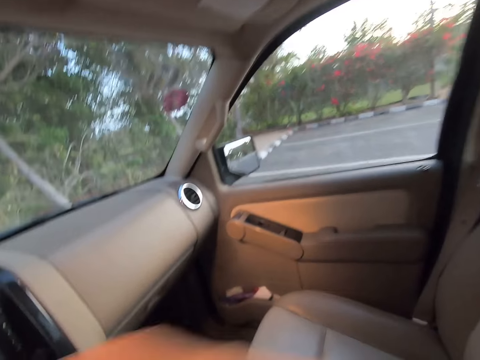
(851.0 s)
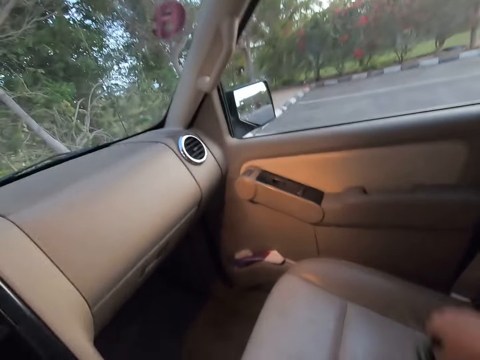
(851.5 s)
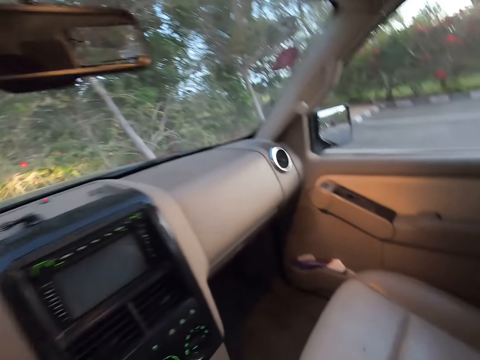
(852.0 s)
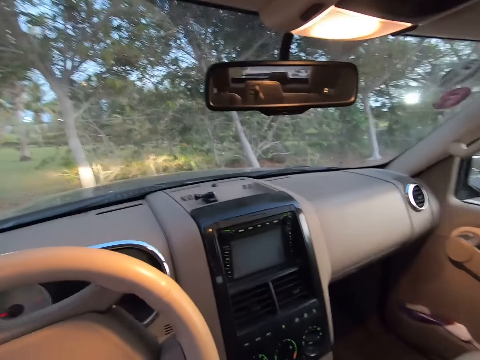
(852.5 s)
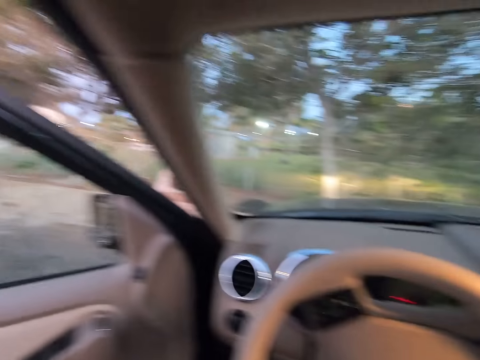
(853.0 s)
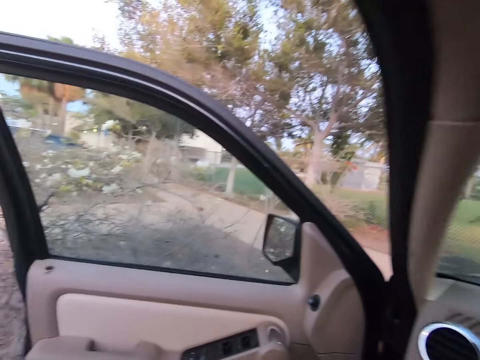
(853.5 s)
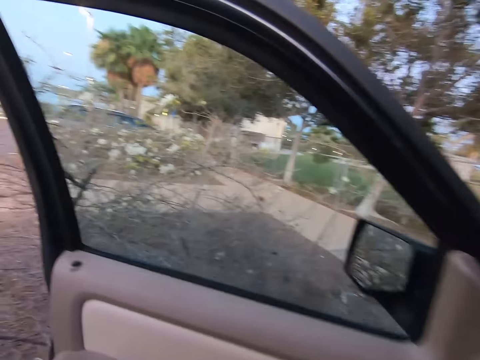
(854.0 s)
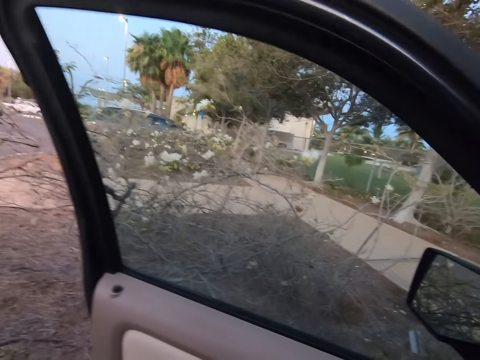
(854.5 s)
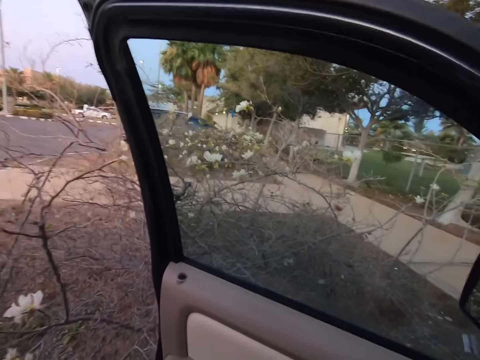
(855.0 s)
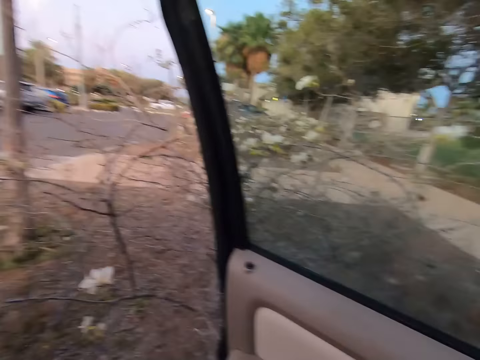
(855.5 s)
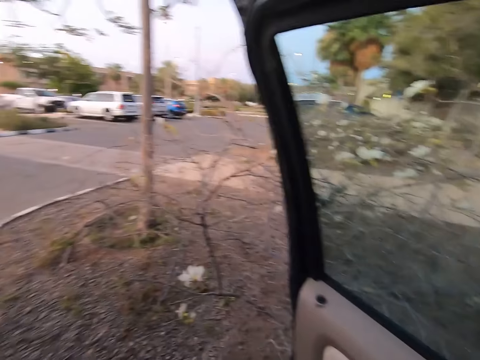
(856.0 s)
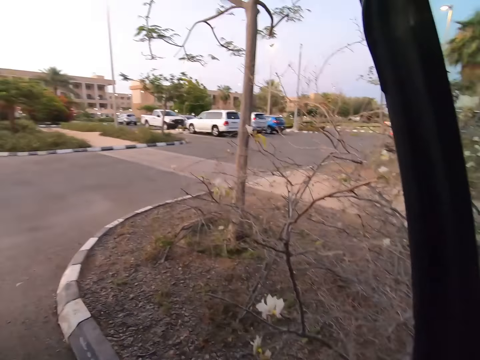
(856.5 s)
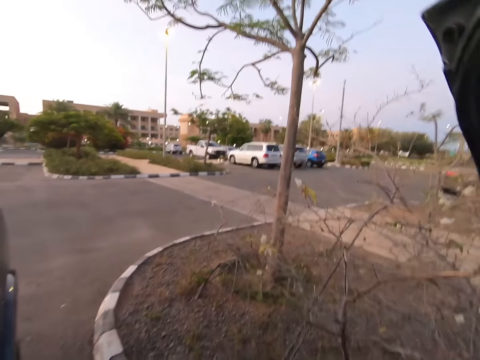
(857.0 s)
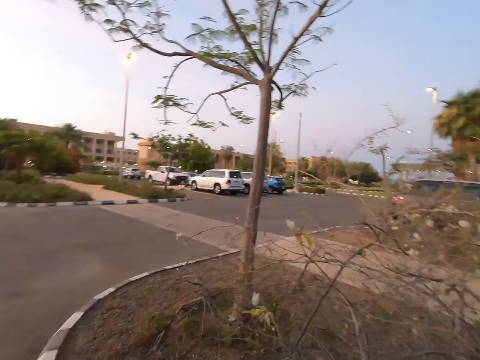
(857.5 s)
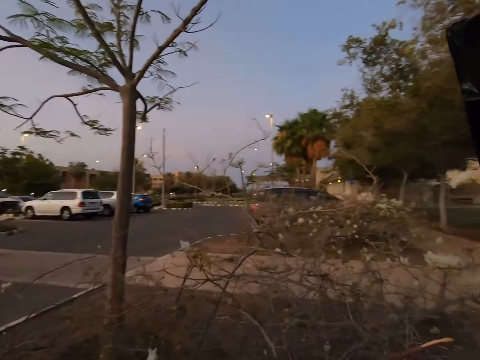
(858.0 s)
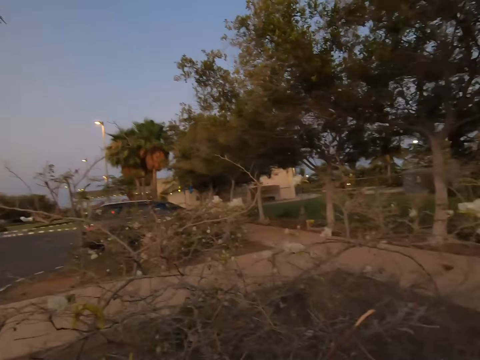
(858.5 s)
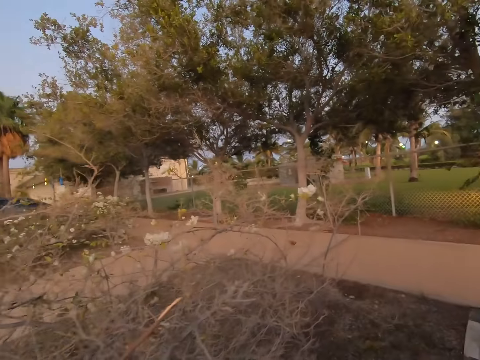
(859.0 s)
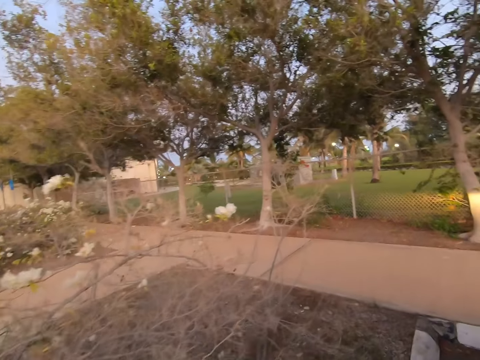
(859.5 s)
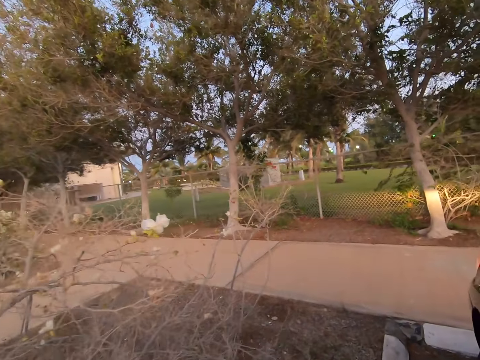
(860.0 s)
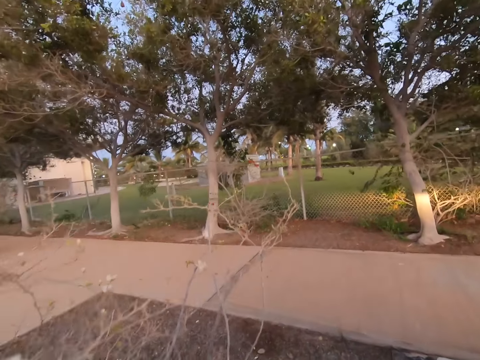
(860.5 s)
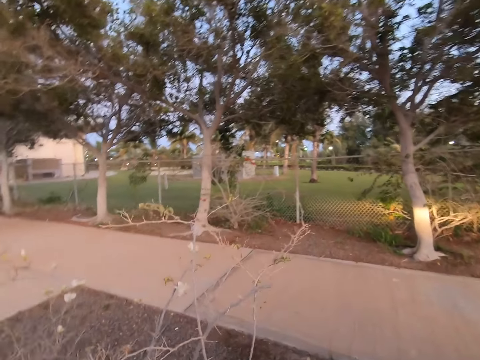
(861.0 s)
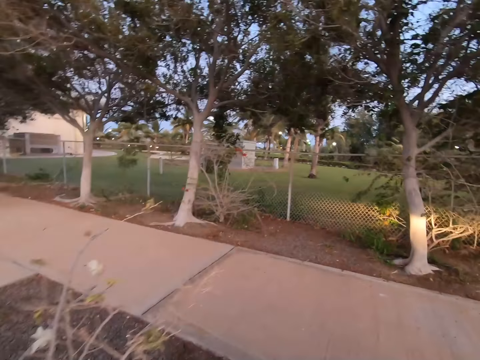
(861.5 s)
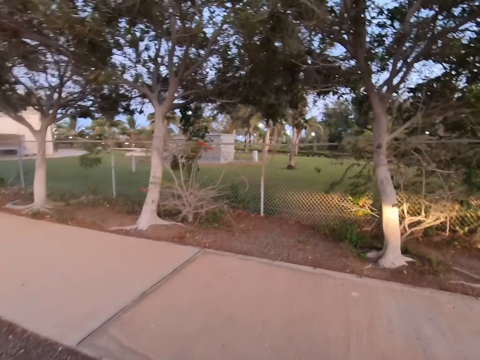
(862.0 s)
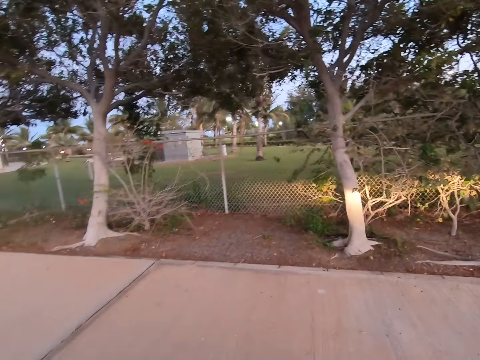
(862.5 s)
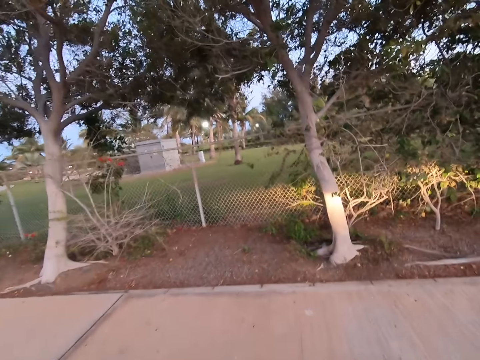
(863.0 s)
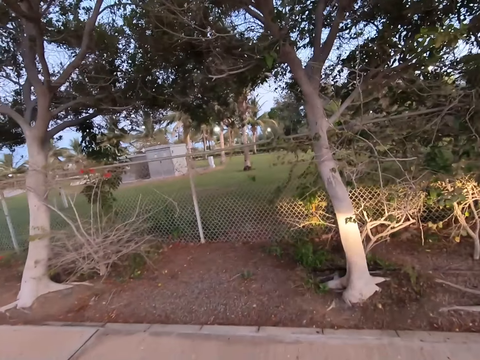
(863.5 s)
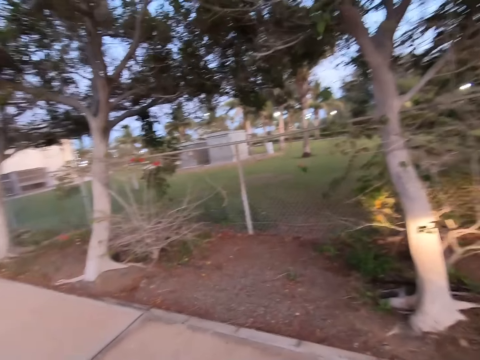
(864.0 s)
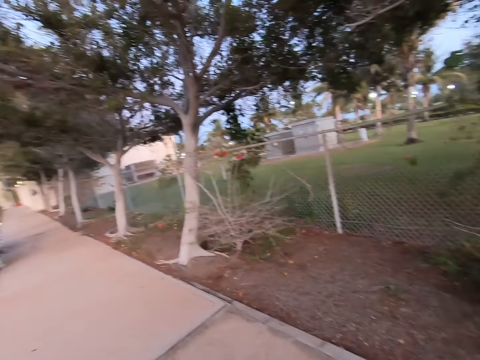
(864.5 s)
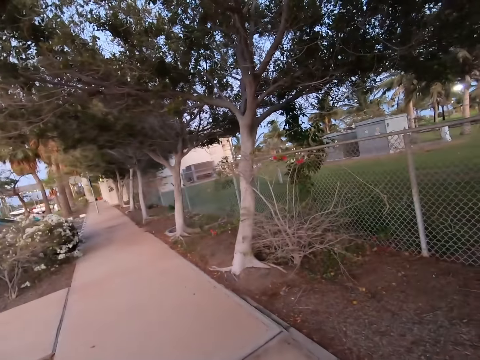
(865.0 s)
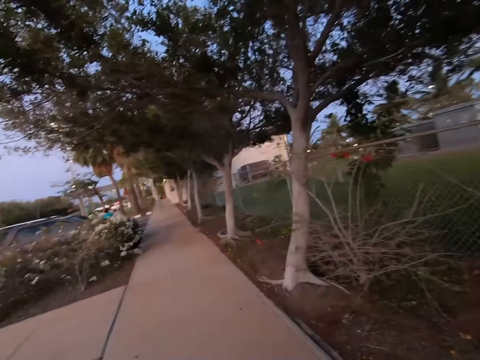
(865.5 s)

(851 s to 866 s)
The camera wearer picks up a mask from the chair. They step outside the car. They stare around the parking. They walk on the walkway.

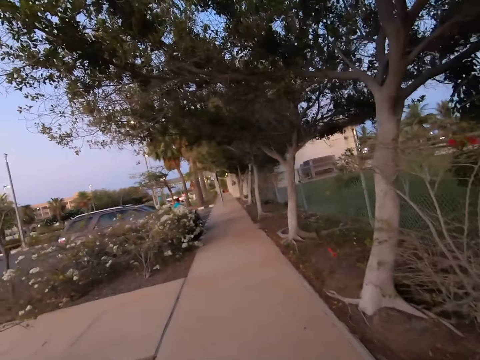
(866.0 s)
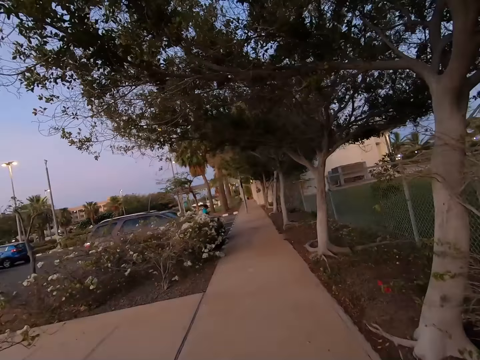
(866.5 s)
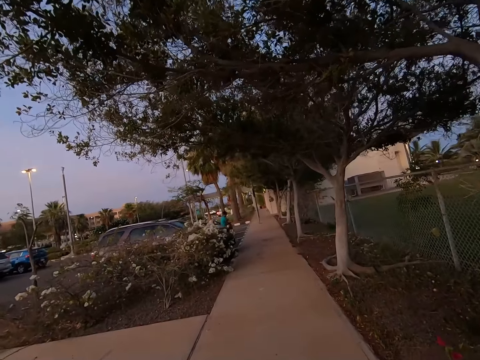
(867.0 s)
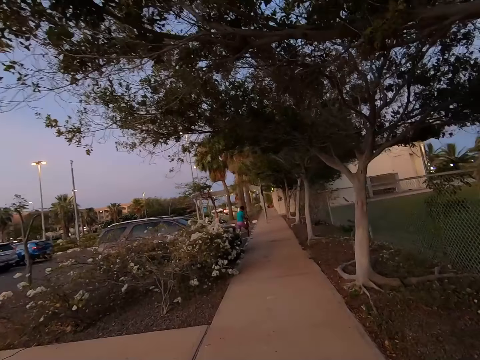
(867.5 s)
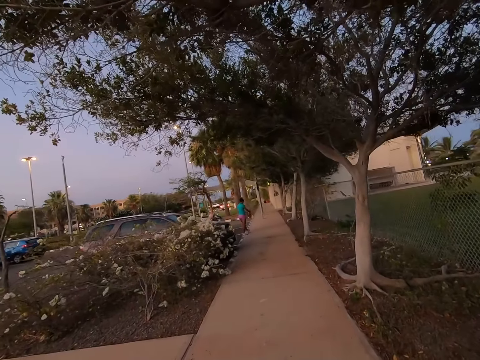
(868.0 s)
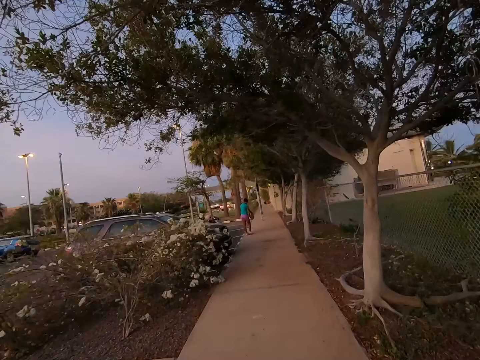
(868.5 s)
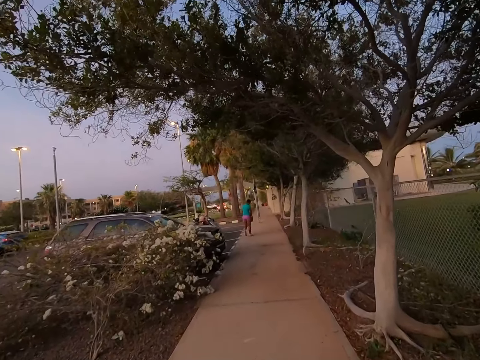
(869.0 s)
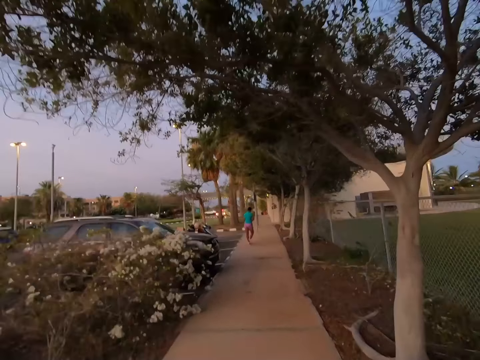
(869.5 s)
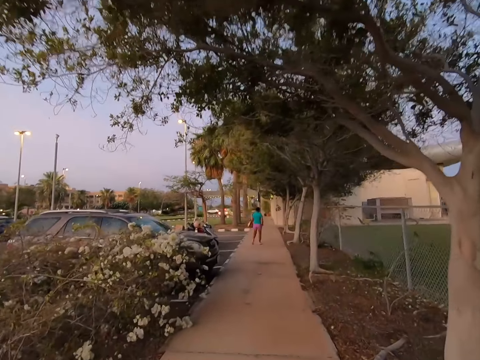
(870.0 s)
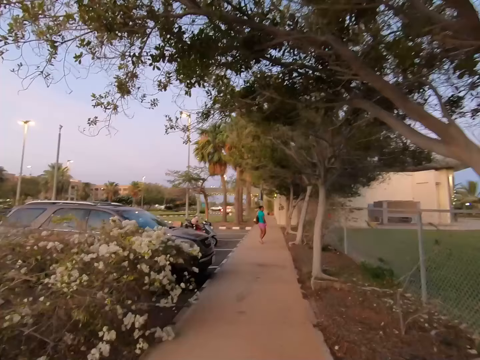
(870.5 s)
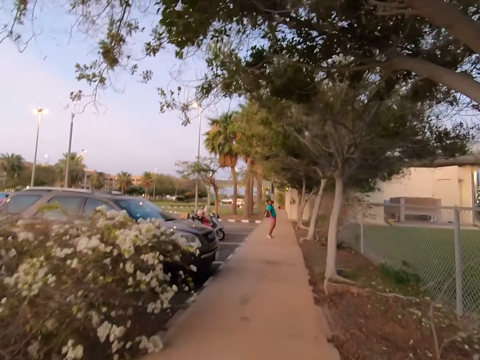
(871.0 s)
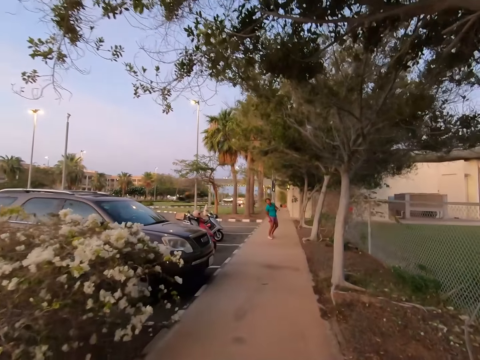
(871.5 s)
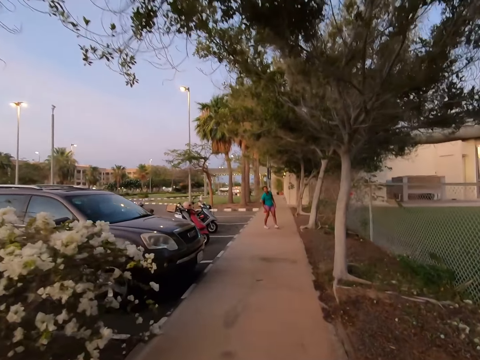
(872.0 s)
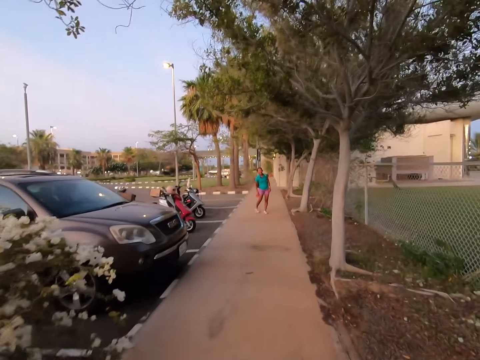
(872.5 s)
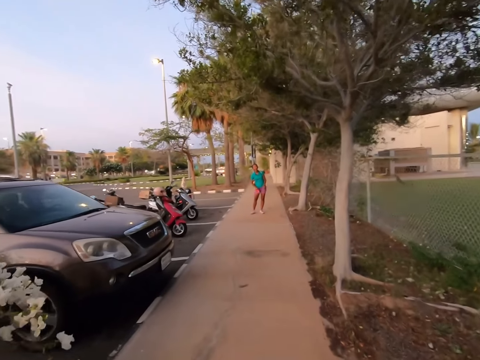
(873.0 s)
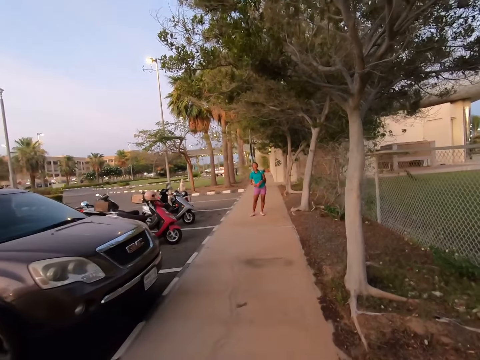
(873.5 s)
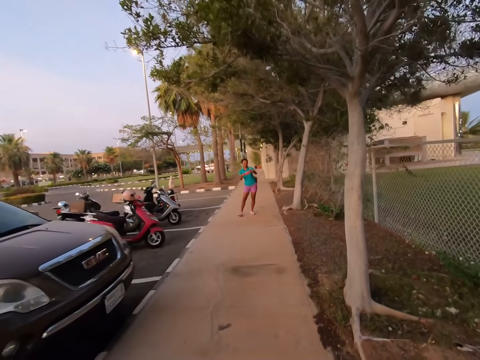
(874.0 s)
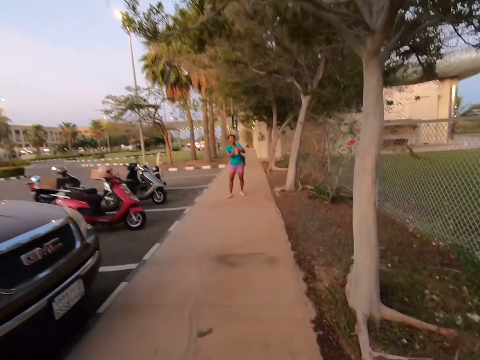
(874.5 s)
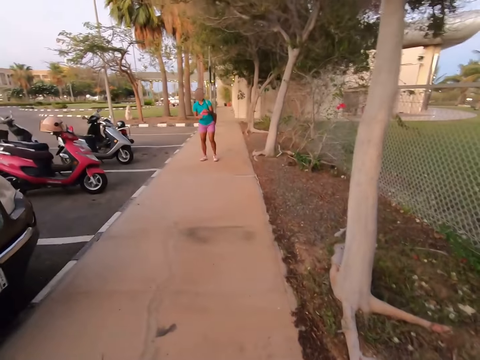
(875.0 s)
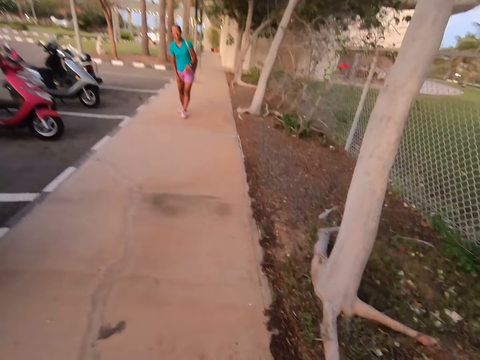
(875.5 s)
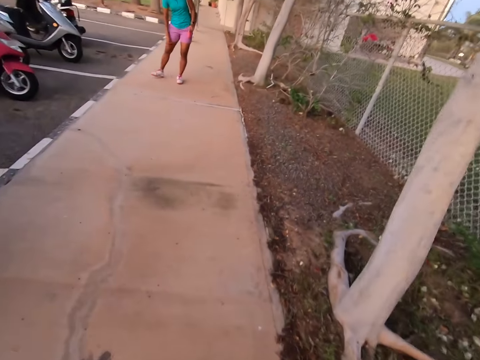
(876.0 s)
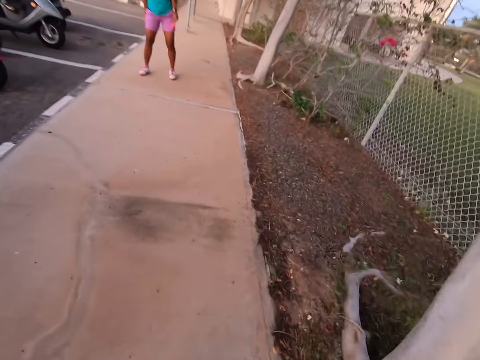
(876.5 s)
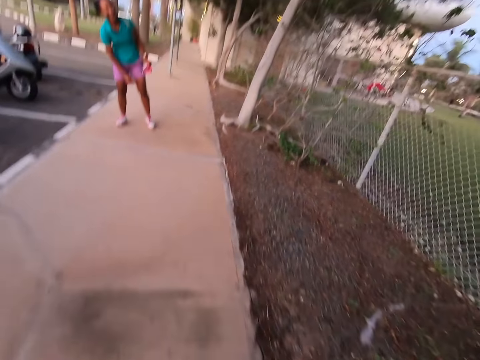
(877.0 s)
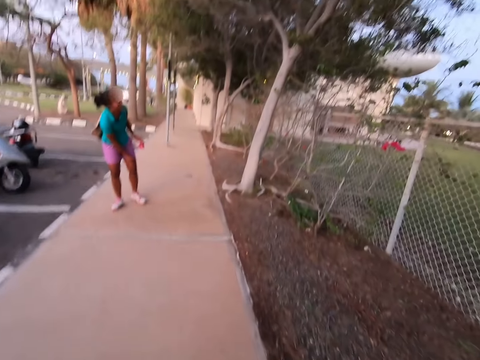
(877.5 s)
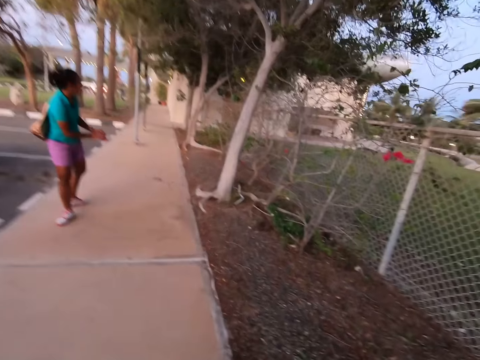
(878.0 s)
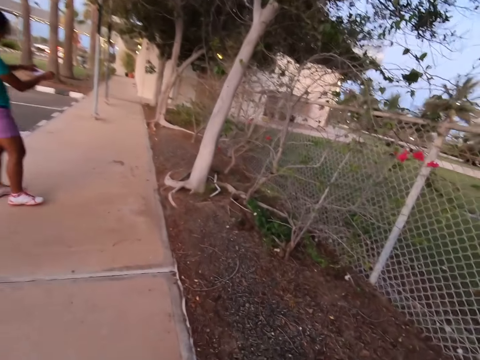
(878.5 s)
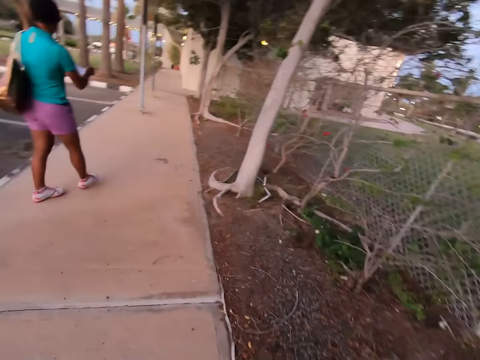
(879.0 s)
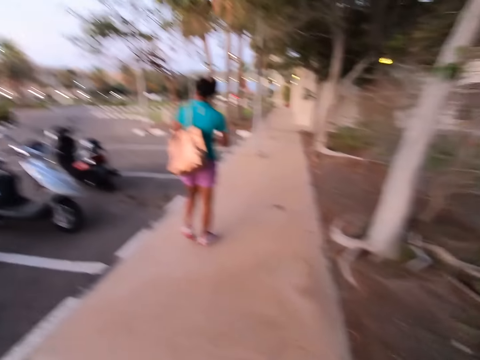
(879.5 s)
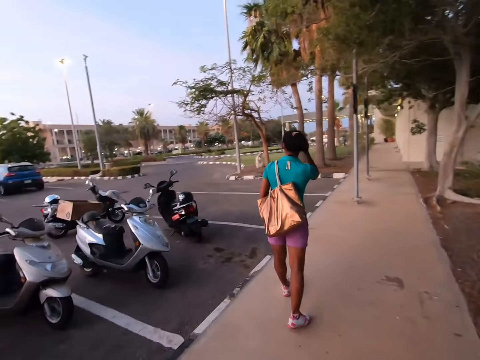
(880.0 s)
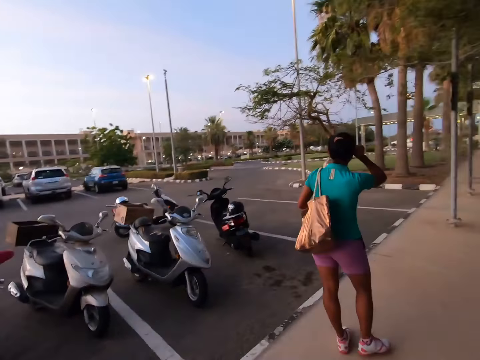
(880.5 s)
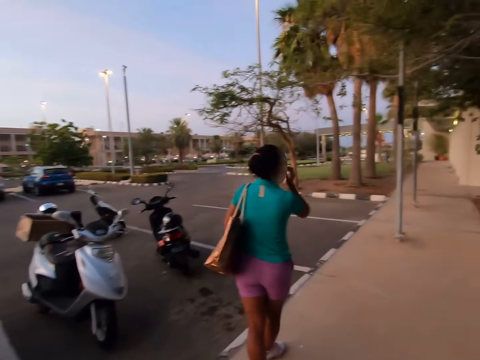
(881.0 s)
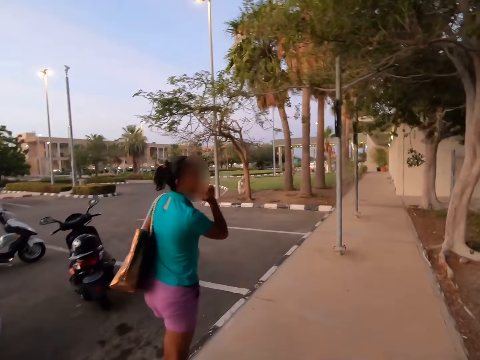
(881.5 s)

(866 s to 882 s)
A man stares at the camera wearer. A woman stretches her shorts. The camera wearer talks to the woman.
